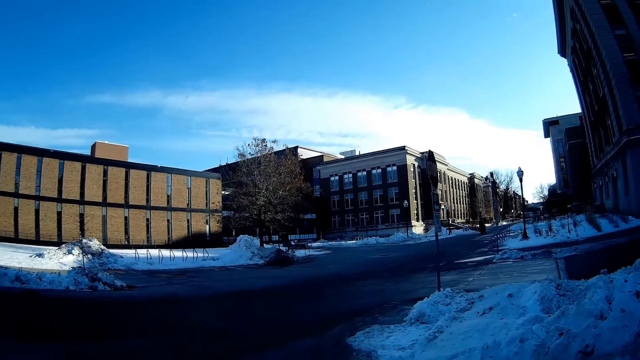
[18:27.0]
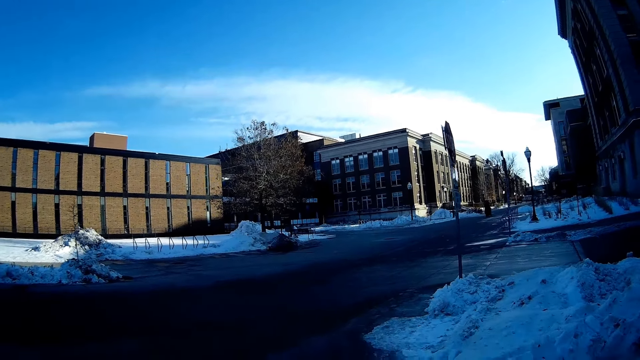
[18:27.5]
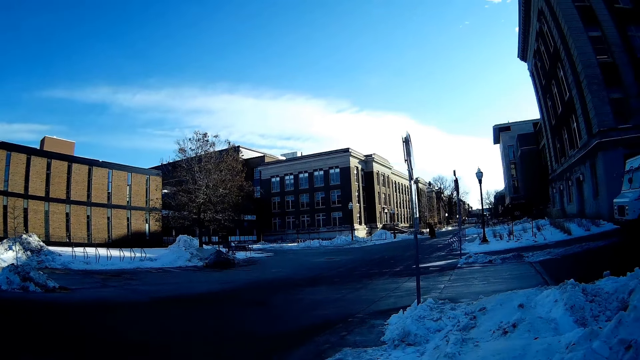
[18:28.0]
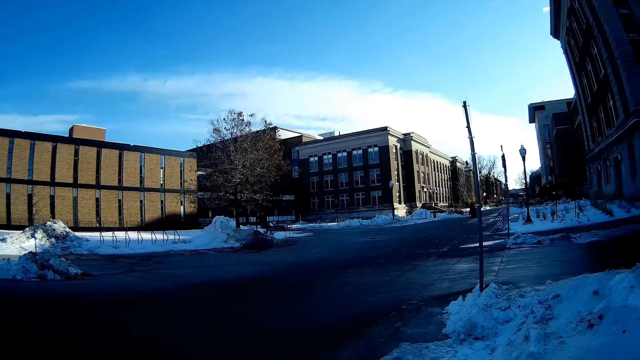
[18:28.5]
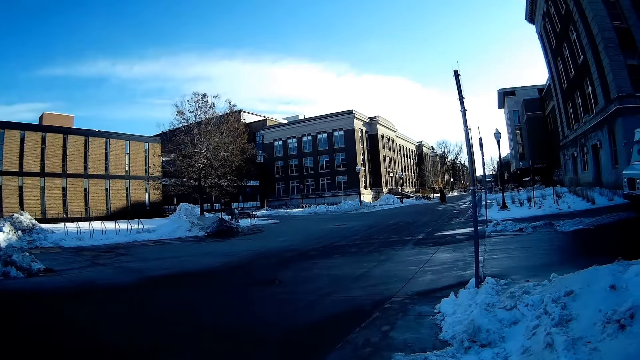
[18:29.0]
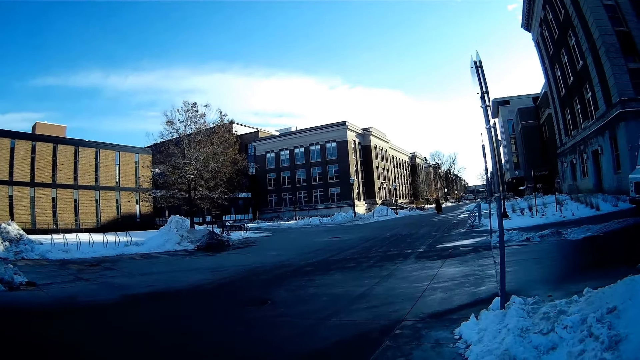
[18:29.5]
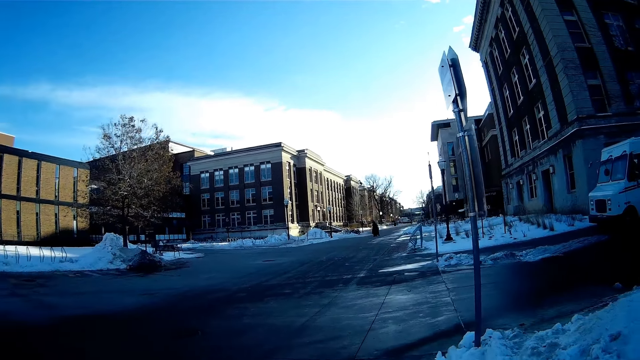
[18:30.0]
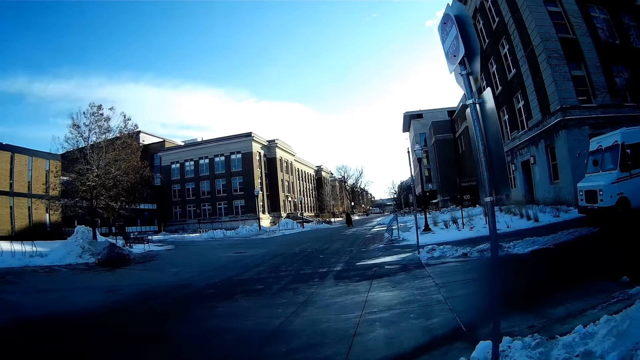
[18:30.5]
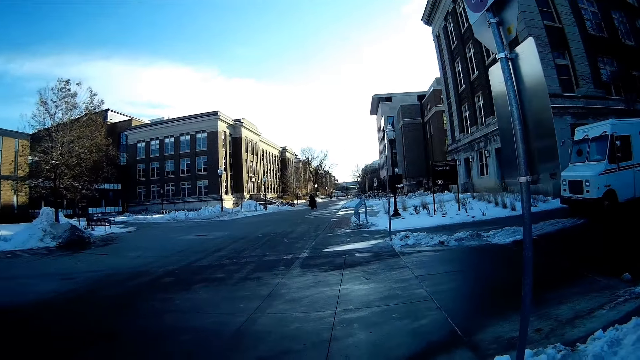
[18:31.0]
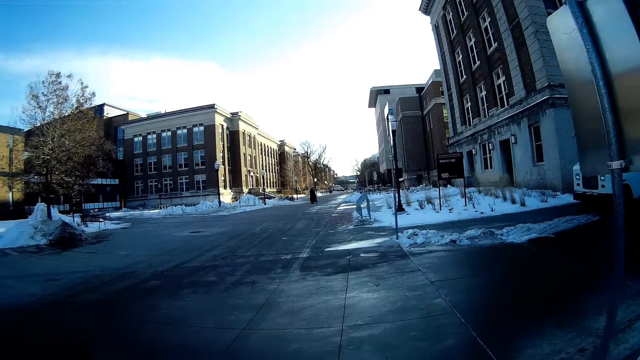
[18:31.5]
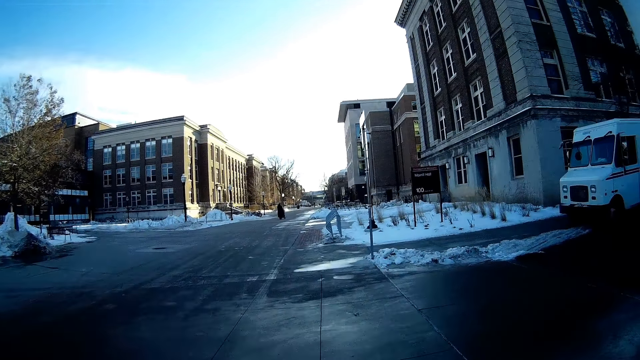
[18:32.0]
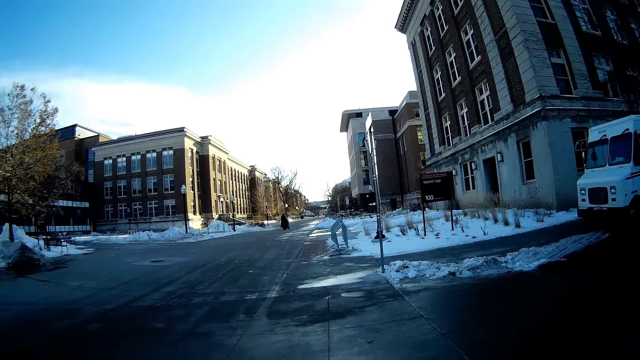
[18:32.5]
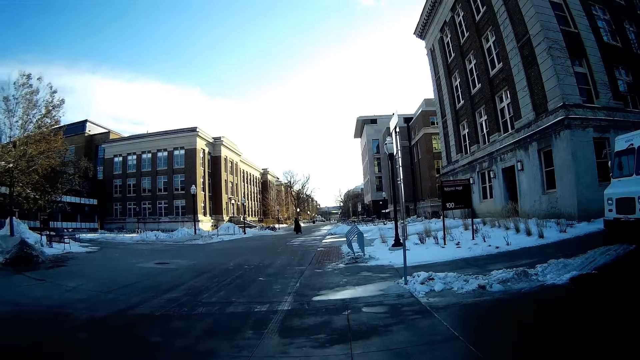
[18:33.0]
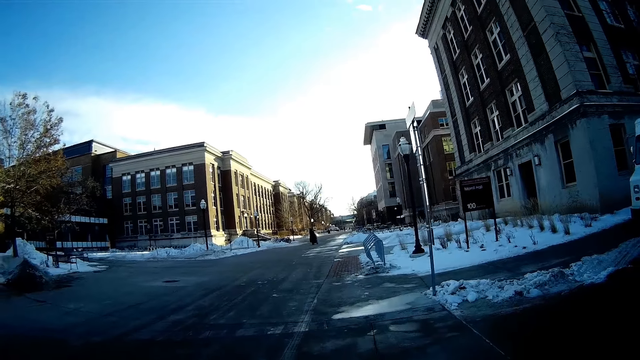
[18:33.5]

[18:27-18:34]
The camera wearer walks on the sidewalk.

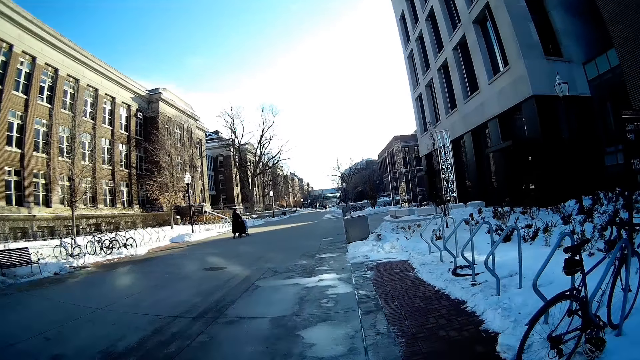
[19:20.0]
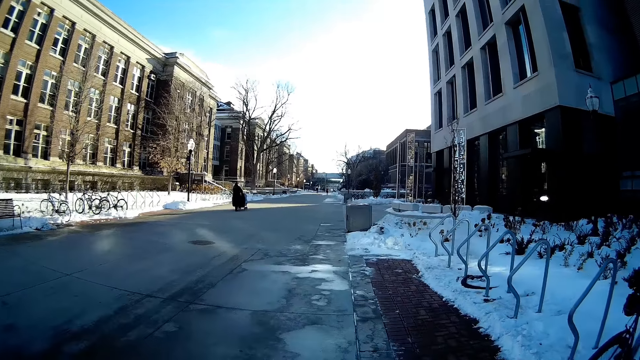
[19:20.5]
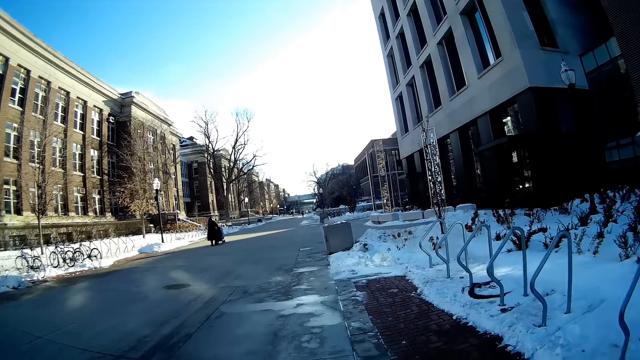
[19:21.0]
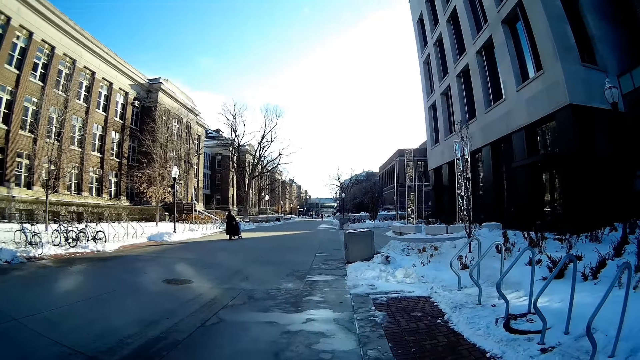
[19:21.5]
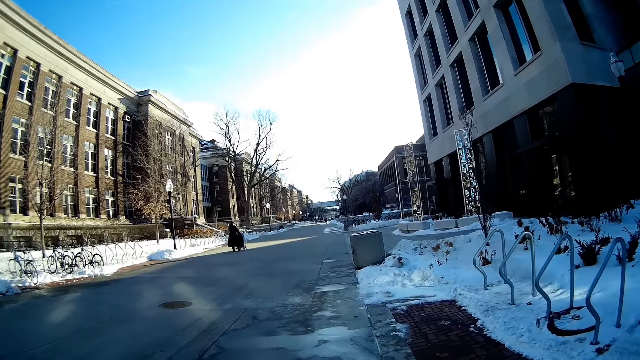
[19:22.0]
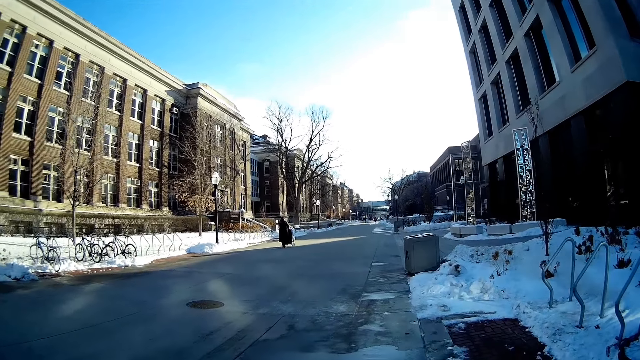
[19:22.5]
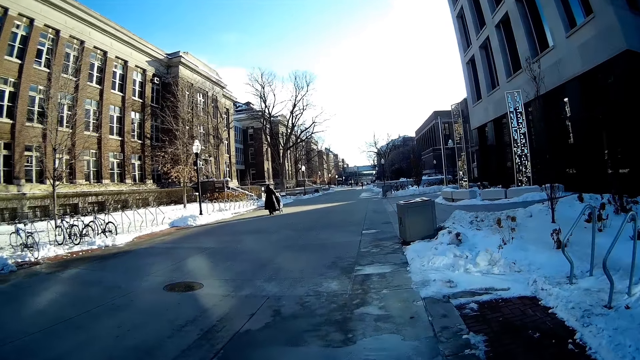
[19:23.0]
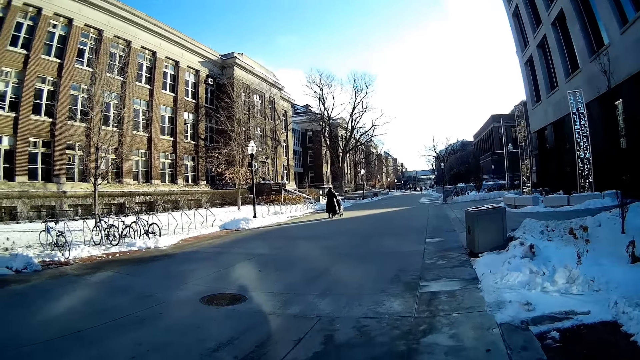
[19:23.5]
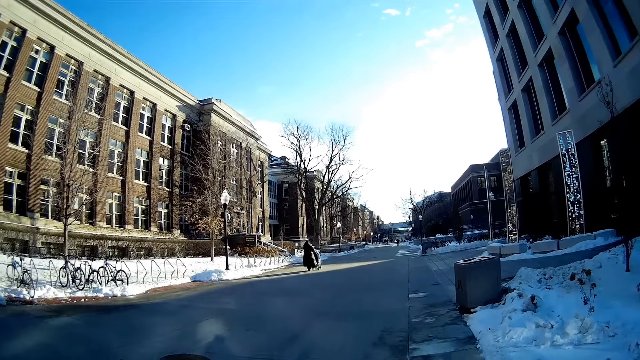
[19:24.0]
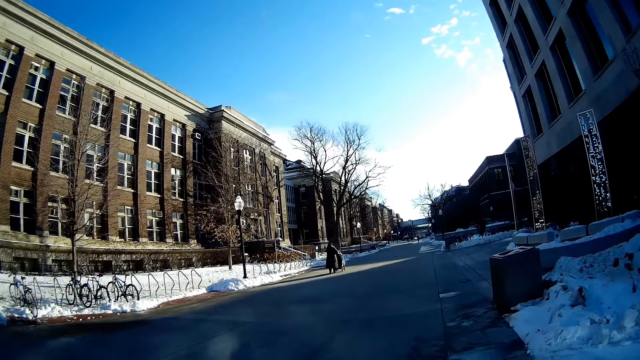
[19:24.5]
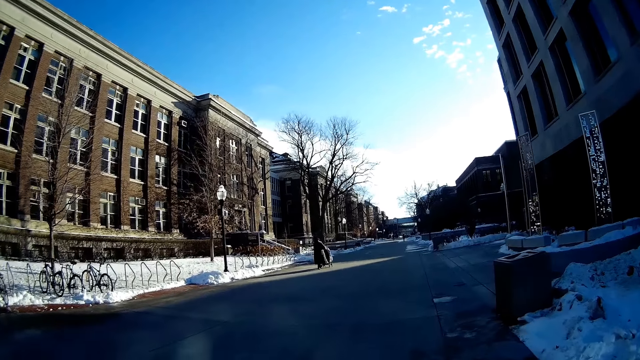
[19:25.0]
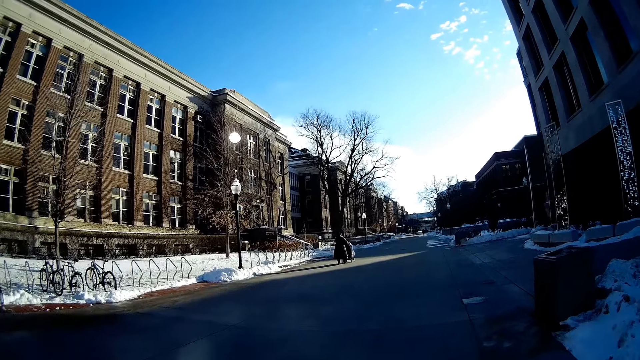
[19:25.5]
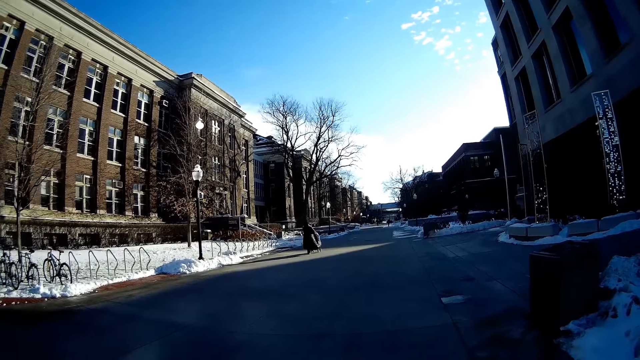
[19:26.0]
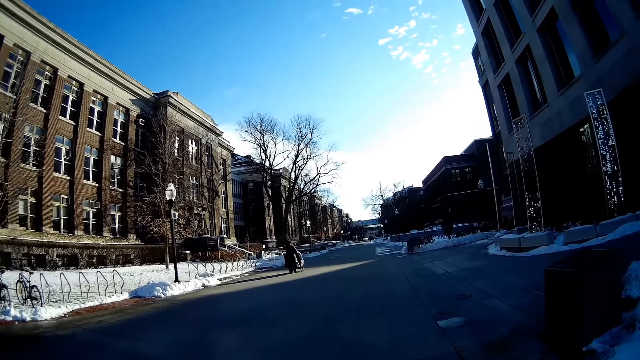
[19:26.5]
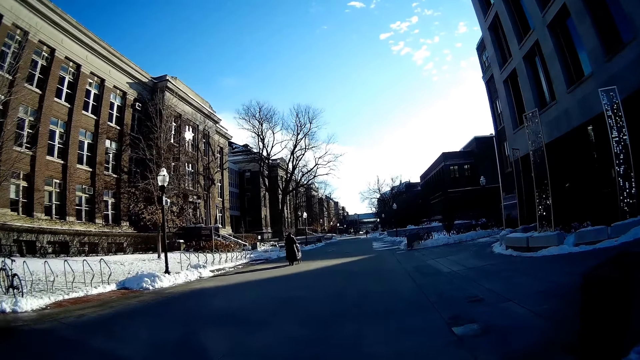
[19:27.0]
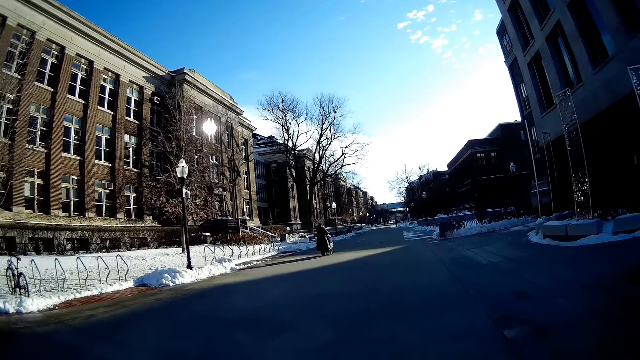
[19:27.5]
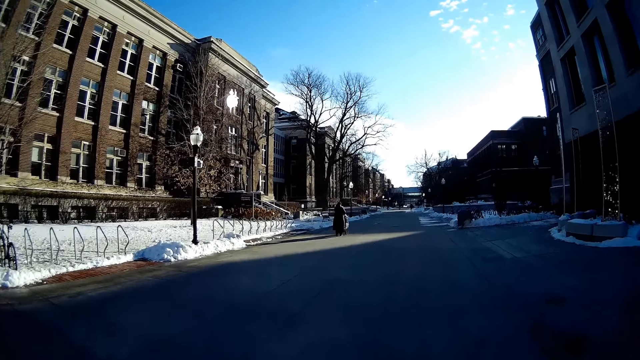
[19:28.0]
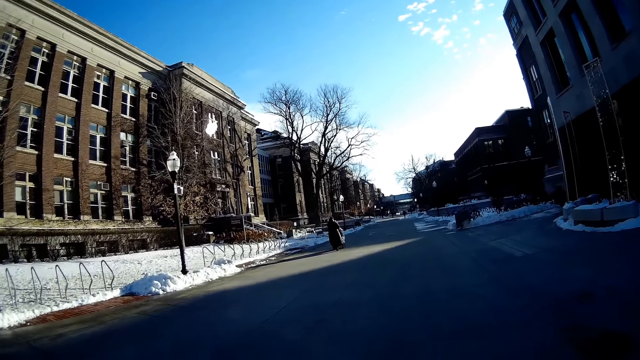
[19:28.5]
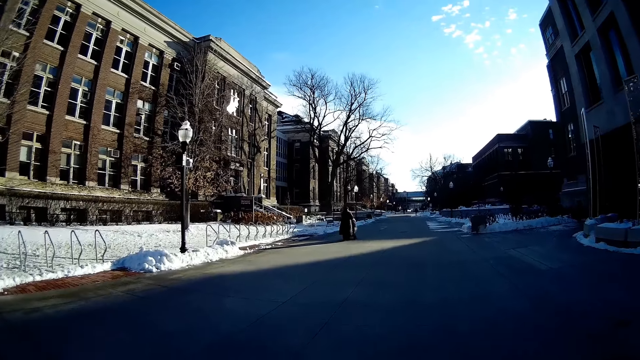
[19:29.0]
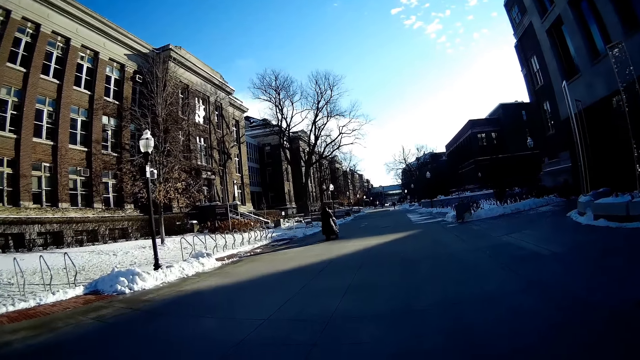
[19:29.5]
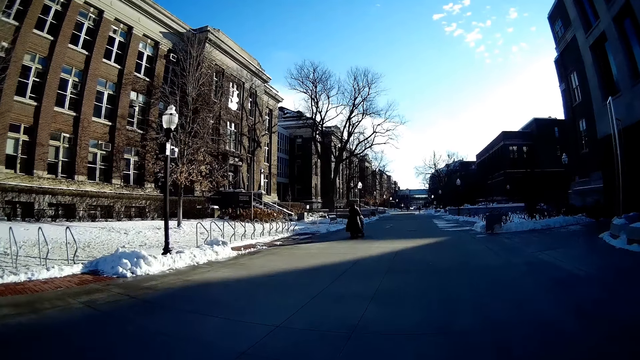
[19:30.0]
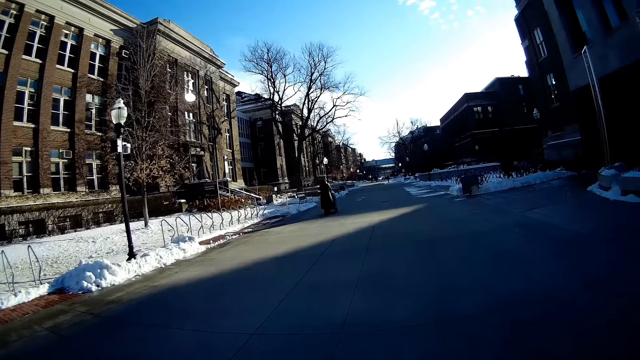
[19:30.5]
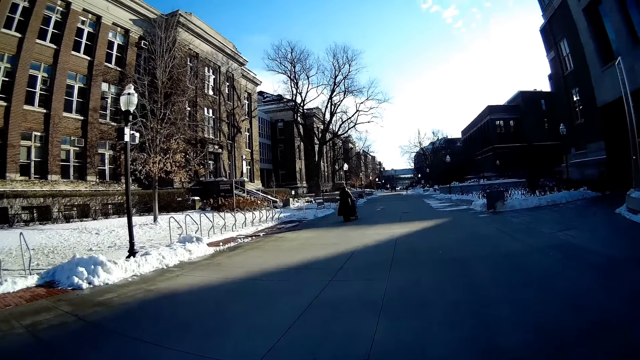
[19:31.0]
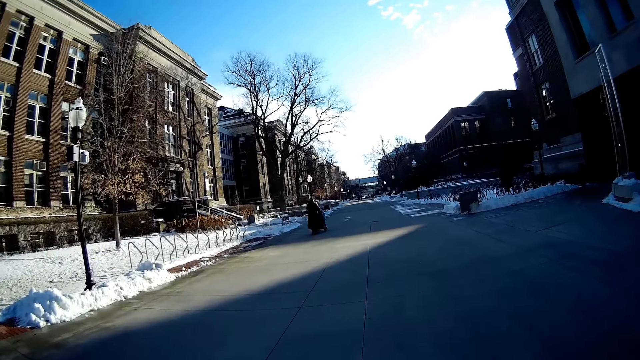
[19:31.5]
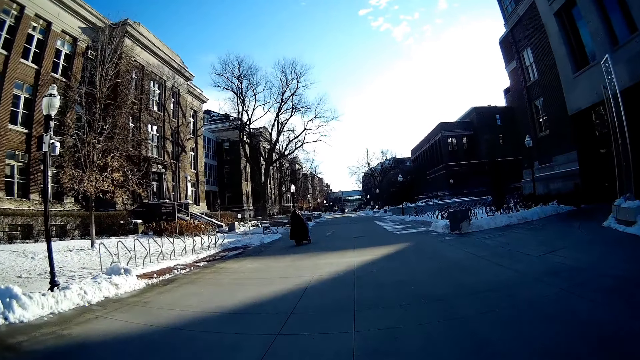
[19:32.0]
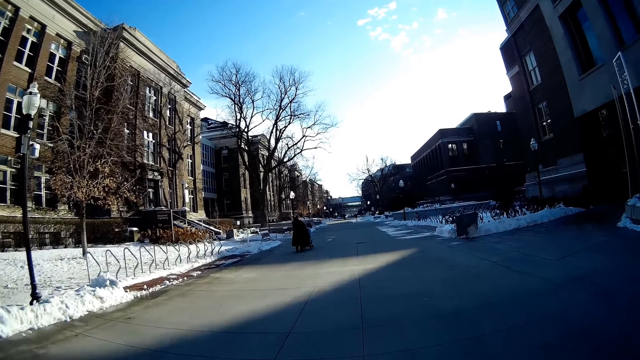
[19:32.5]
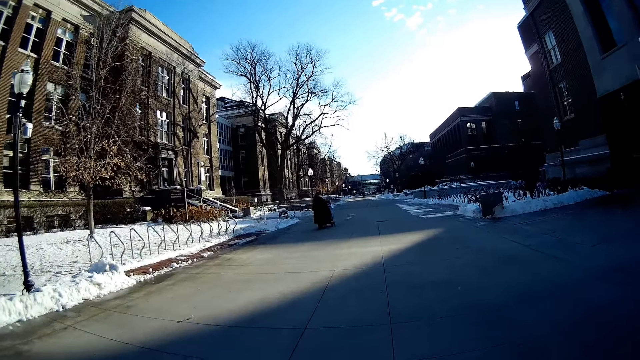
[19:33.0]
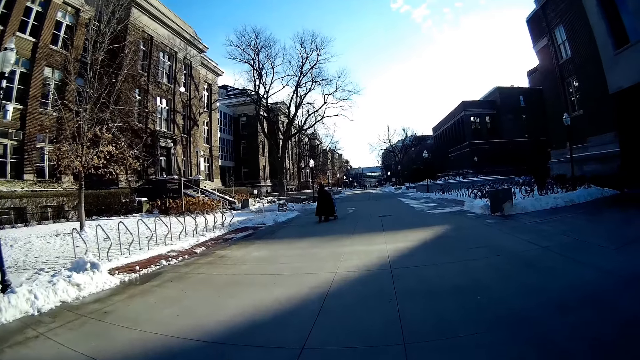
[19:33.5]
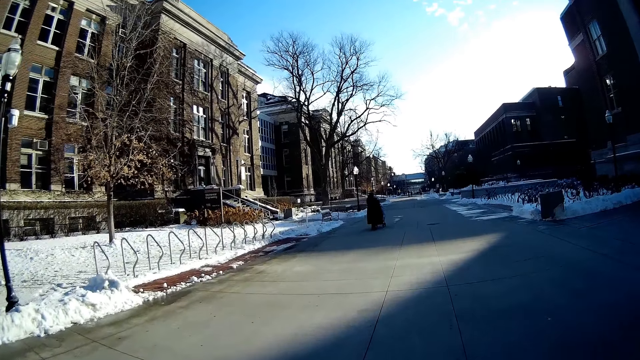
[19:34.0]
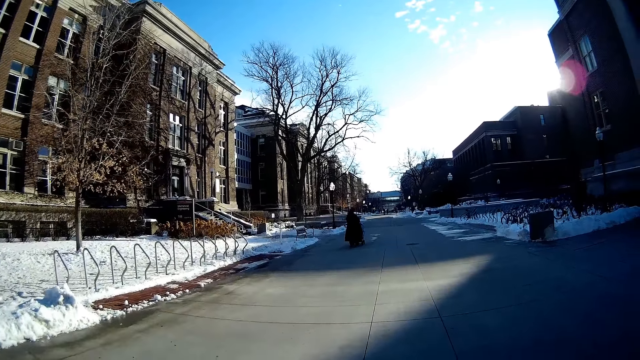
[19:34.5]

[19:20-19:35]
A woman with a baby carrier walks in front of the camera wearer. The camera wearer crosses the street road.
